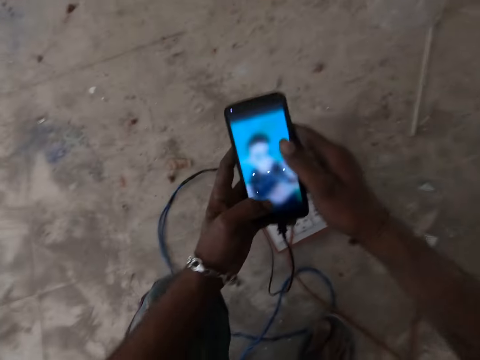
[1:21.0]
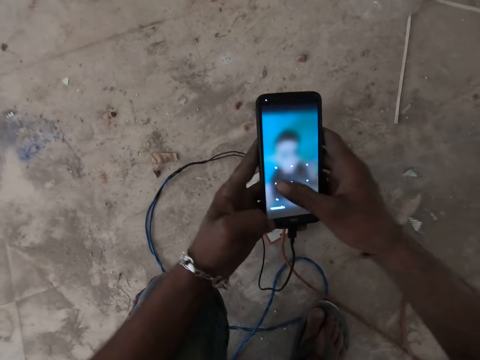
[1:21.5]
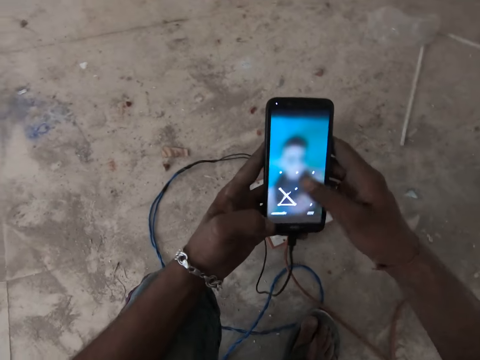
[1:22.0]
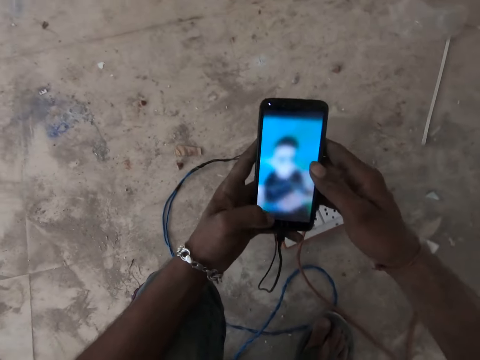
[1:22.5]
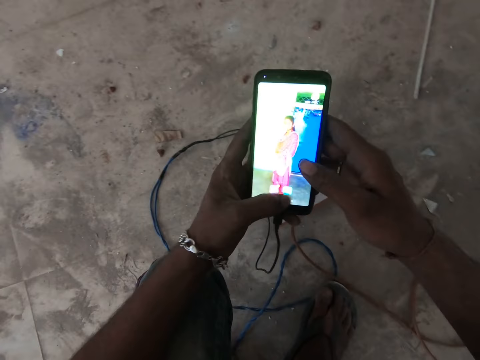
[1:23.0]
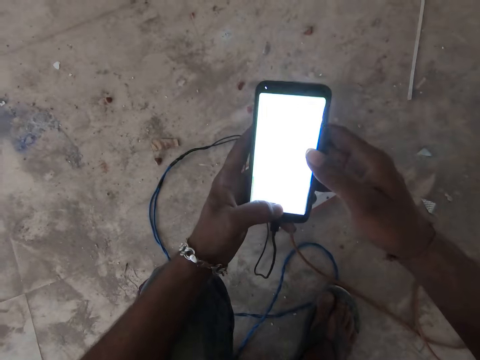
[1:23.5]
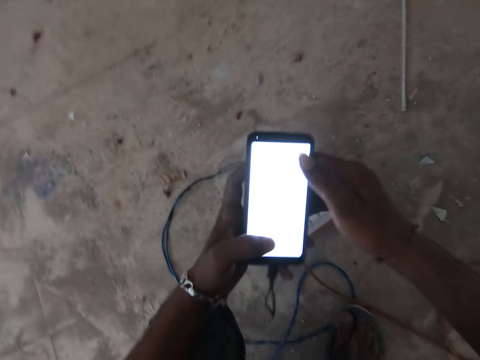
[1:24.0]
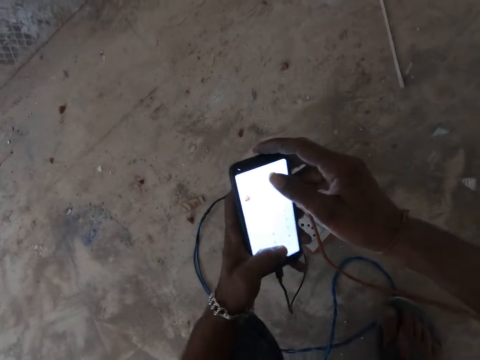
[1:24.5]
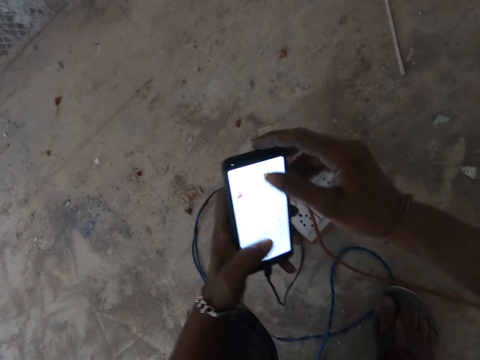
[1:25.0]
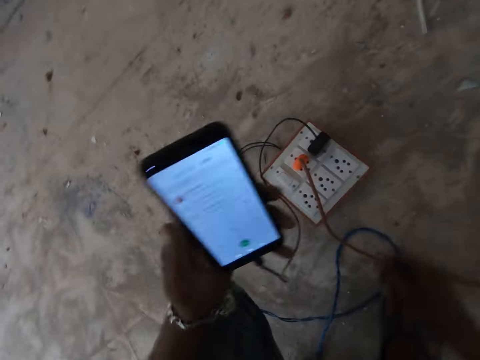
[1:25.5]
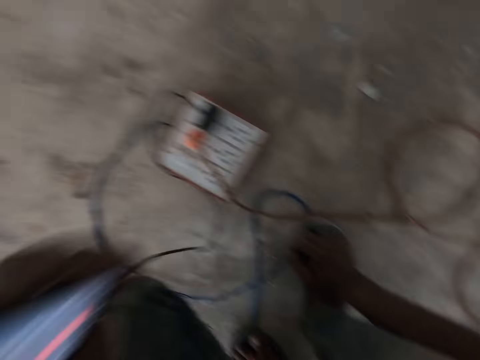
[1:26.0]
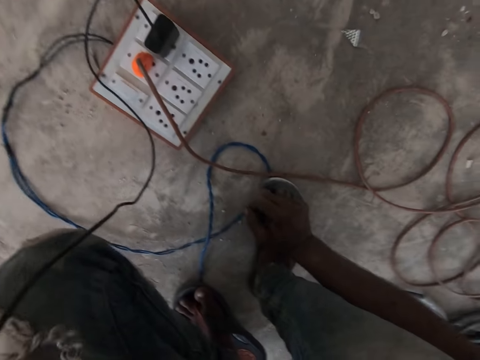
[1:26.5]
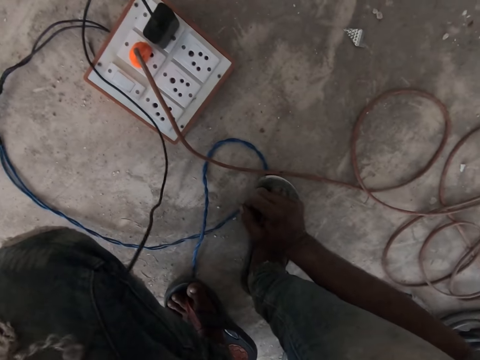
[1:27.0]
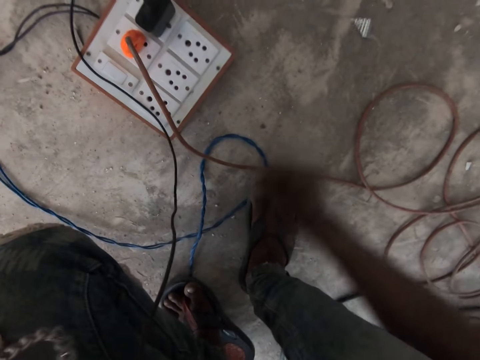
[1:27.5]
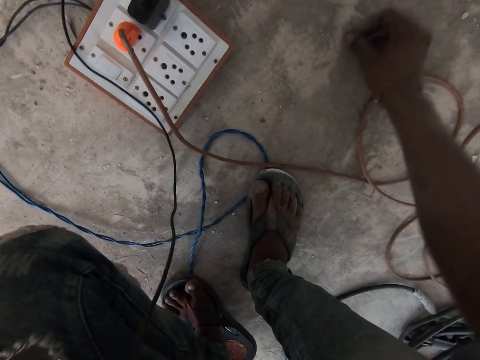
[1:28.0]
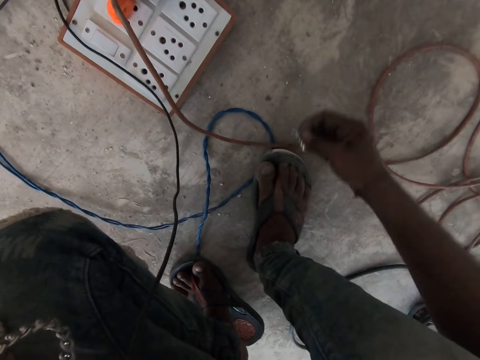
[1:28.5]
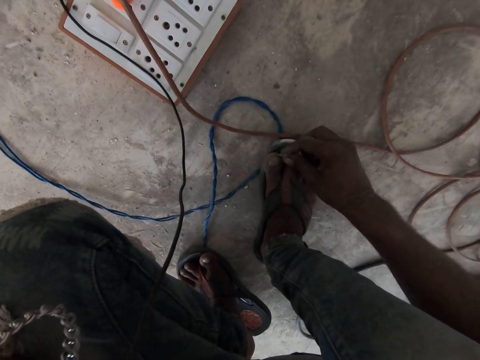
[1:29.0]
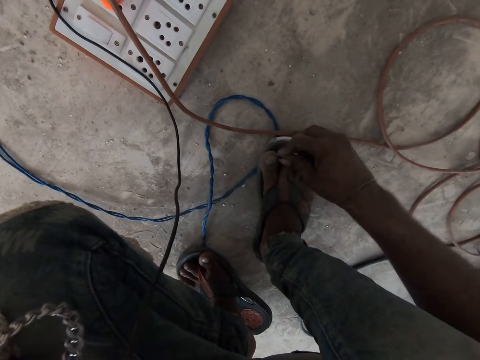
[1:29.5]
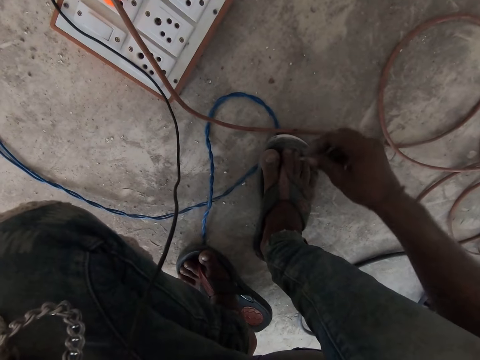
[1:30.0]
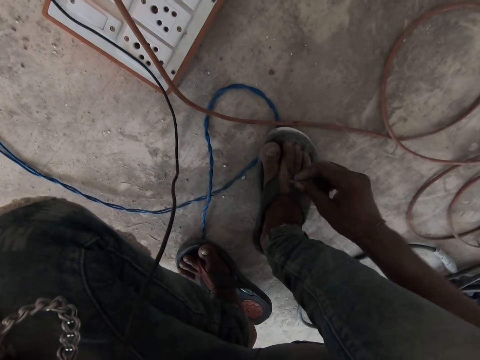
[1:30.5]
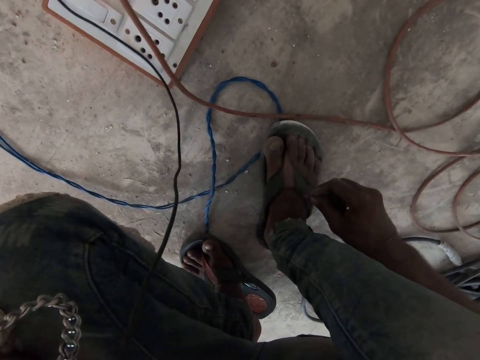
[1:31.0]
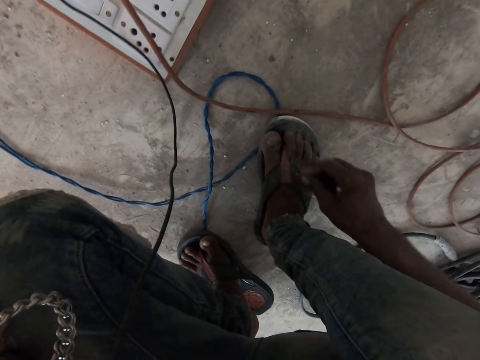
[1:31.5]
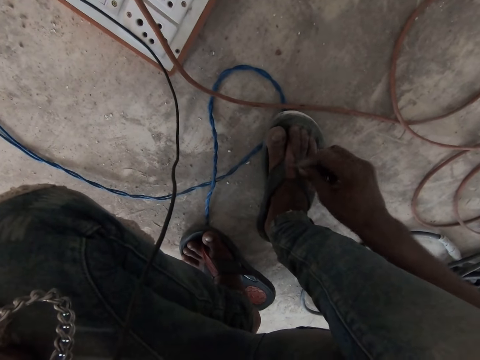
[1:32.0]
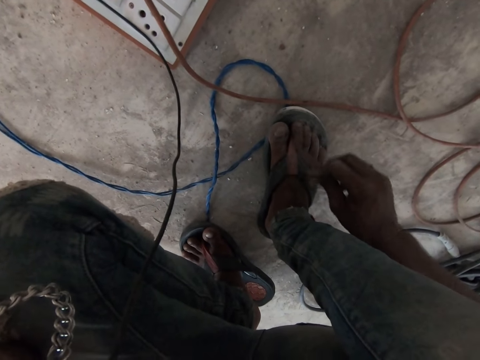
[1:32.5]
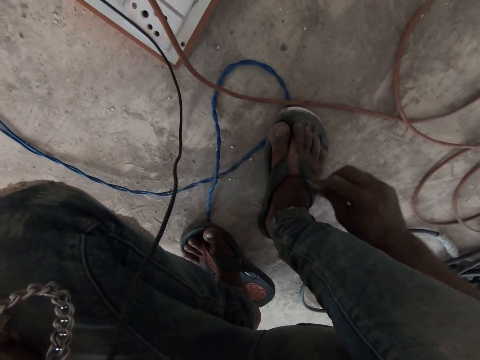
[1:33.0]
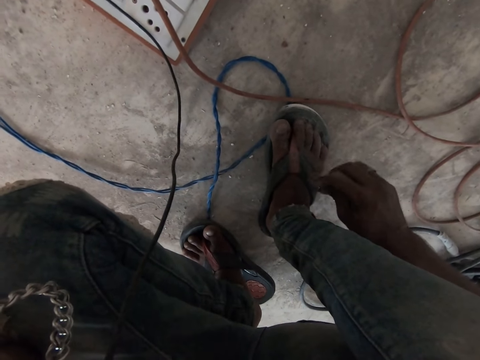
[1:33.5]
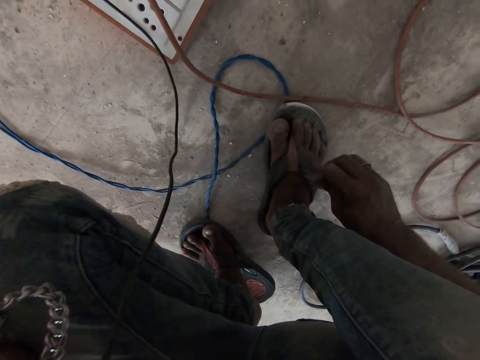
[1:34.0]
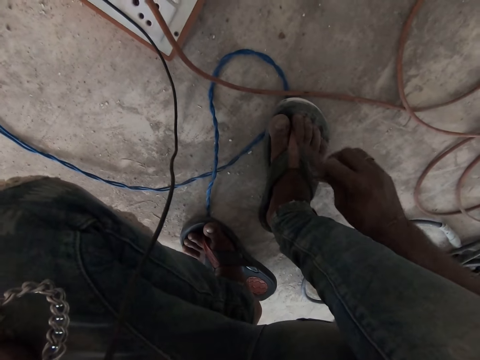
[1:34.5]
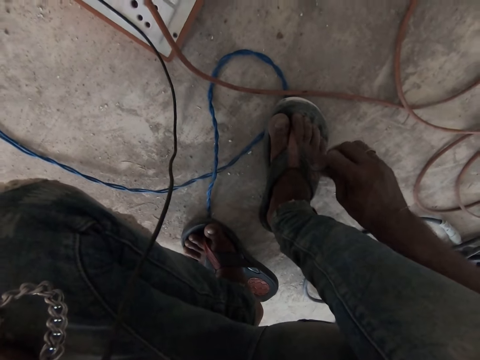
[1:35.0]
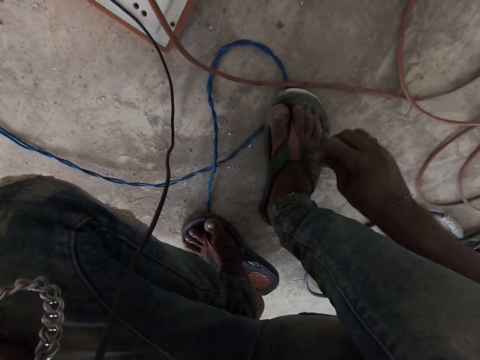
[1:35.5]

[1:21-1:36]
The camera wearer operates the phone in his hands with both hands. He holds the phone in his left hand. He places his right hand on his right leg on the floor. He lifts the phone in his left hand towards his left ear. He takes a glass shard or piece of metal from the floor with his right hand. He moves the right hand. He scrapes the glass shard in his right hand on a slipper on his left leg on the floor.

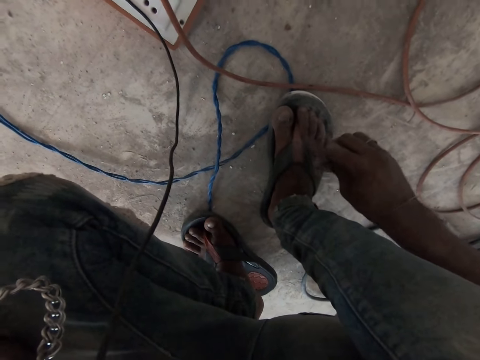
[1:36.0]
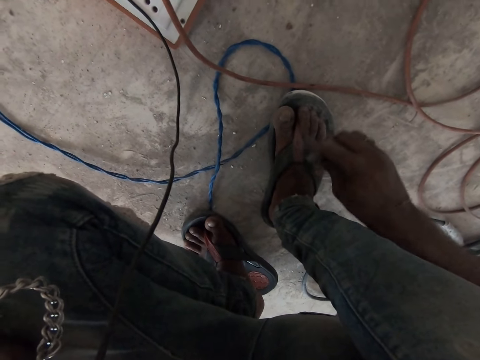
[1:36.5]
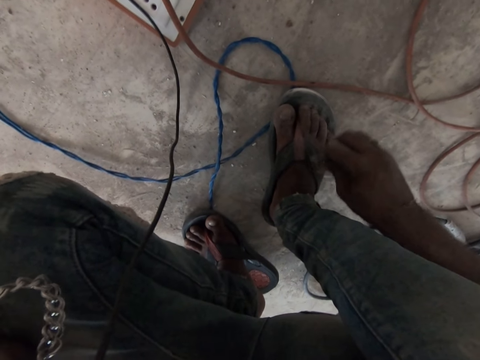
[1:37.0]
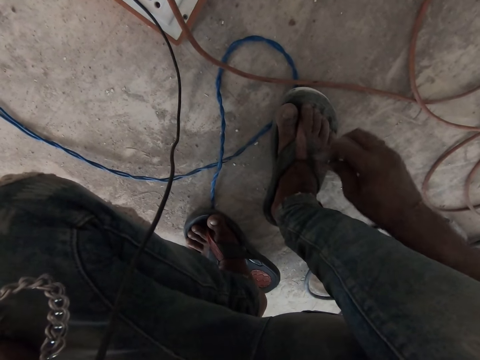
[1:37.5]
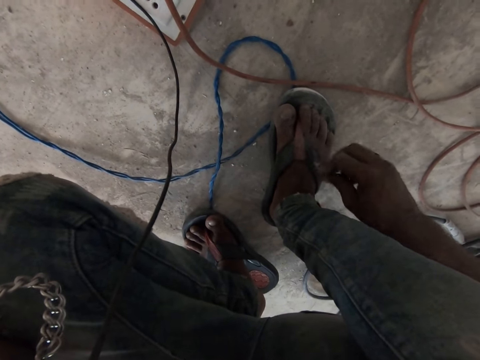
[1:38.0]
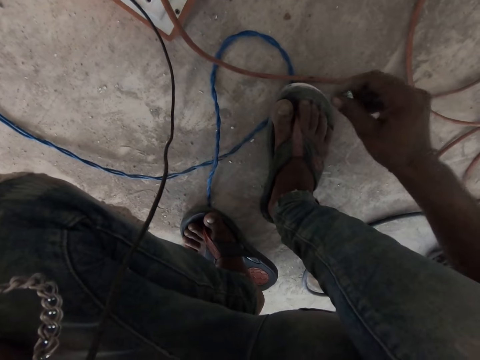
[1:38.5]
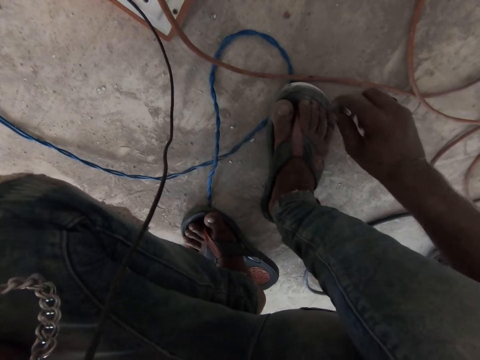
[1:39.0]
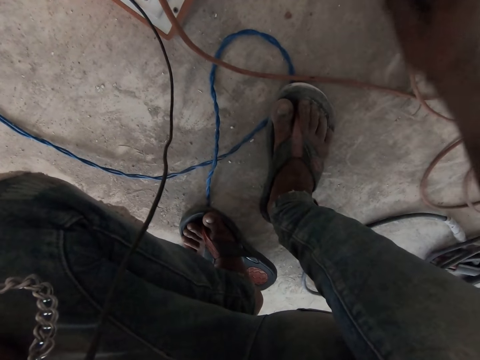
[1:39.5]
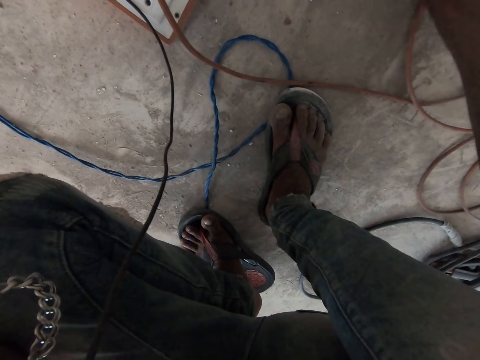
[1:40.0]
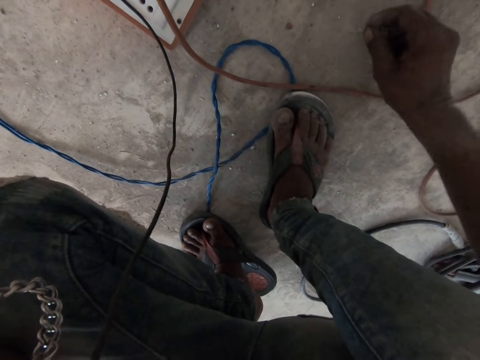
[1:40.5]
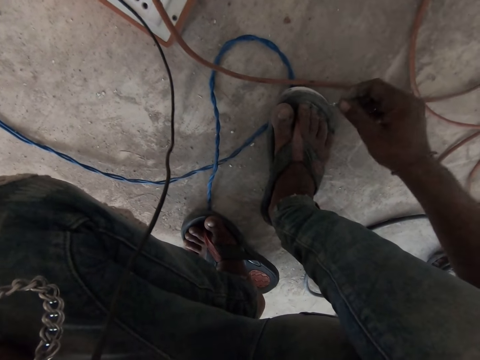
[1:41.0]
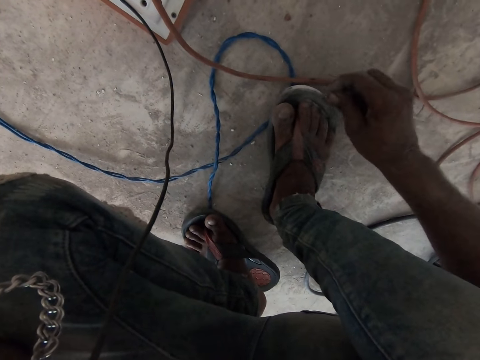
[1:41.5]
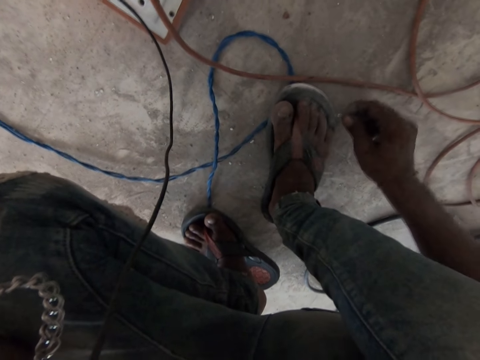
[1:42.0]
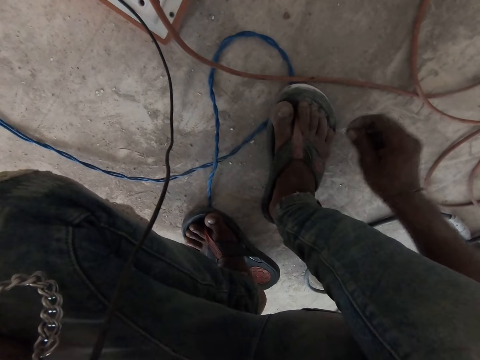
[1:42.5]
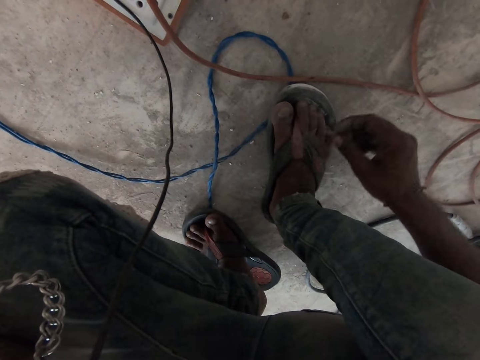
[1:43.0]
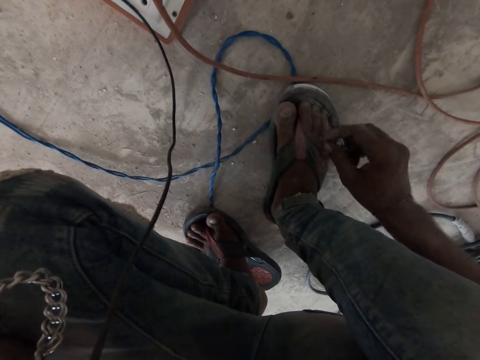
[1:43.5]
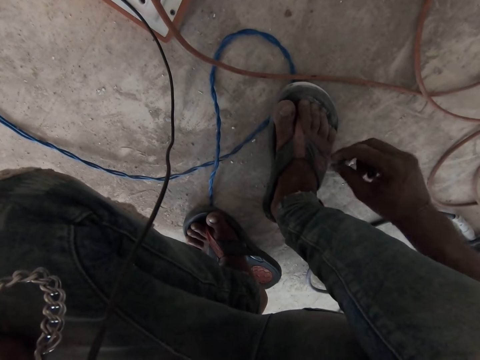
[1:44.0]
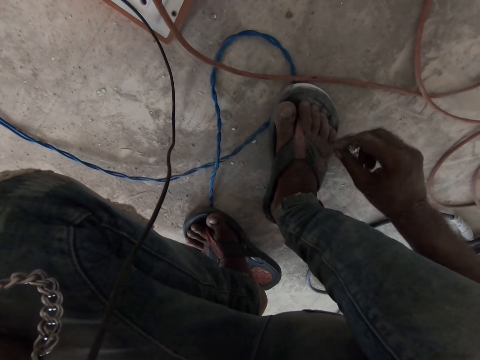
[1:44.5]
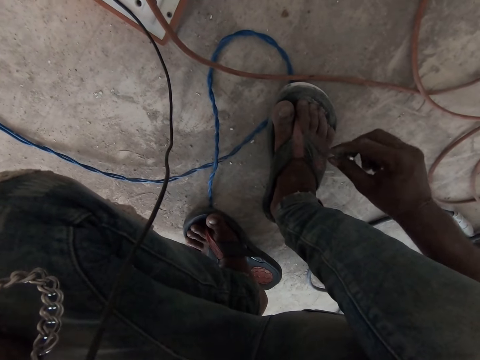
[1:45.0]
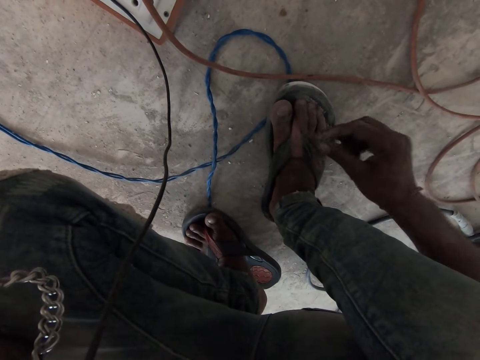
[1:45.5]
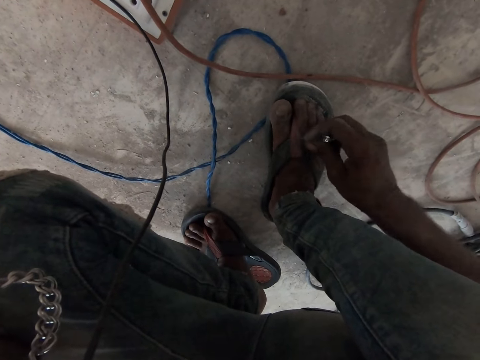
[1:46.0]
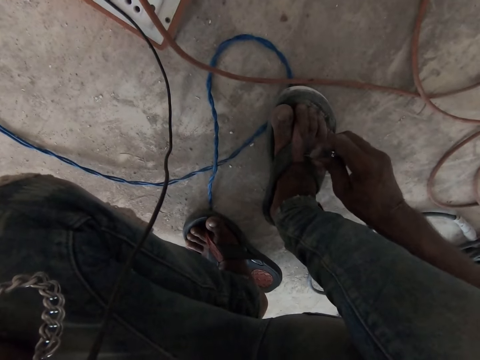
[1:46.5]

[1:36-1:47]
The camera wearer talks on a phone. He scrapes the glass shard in his right hand on the floor. He scrapes the glass shard in his right hand on the slipper on his left leg on the floor.
